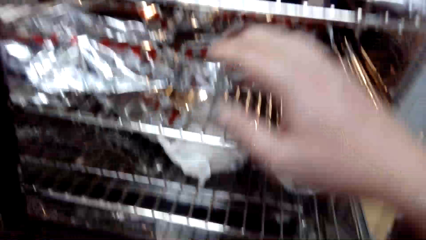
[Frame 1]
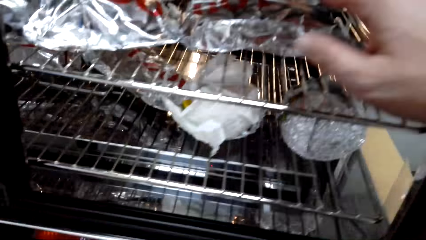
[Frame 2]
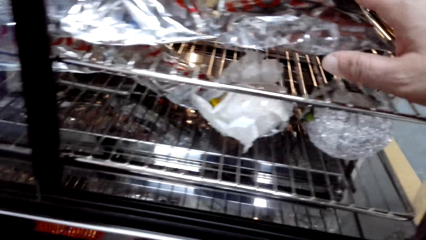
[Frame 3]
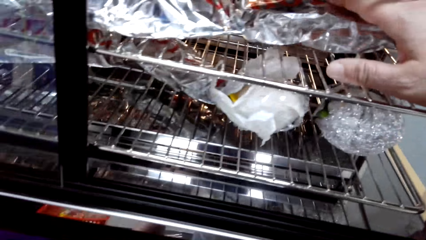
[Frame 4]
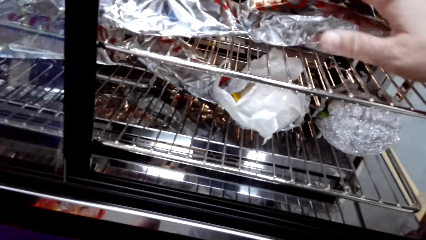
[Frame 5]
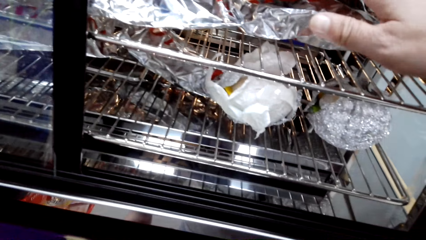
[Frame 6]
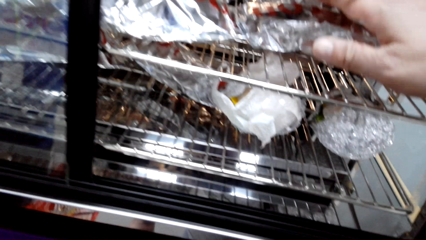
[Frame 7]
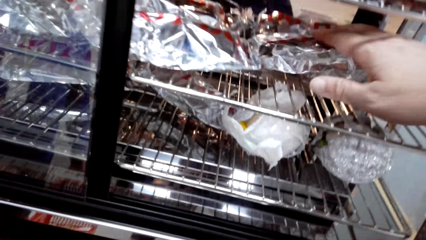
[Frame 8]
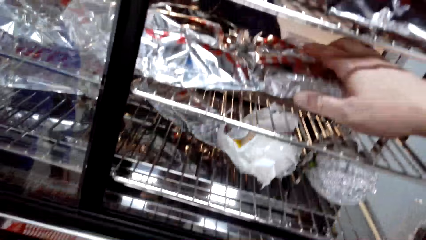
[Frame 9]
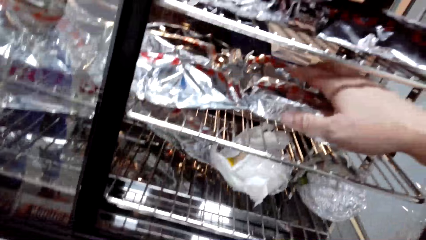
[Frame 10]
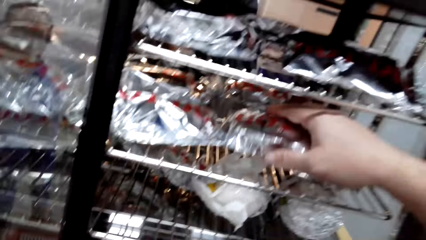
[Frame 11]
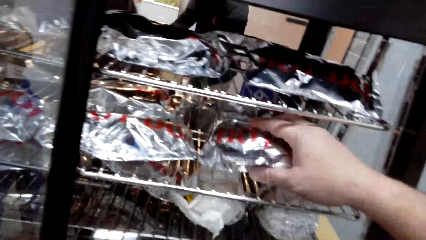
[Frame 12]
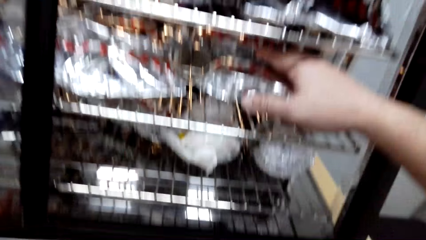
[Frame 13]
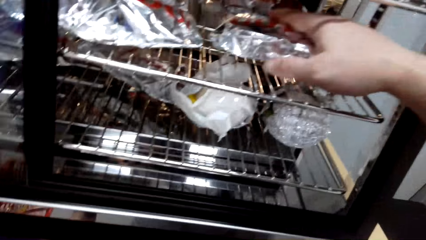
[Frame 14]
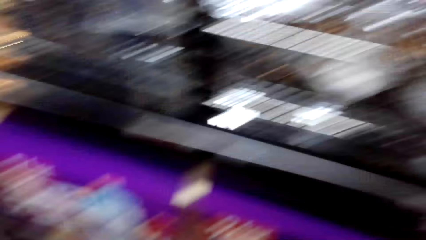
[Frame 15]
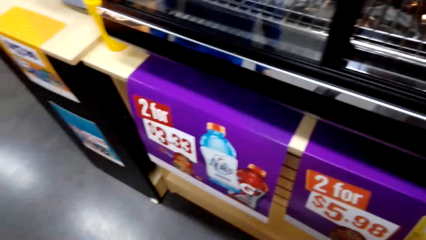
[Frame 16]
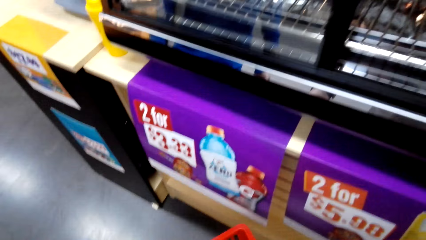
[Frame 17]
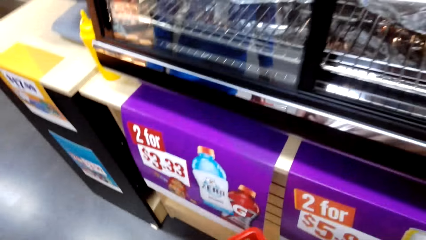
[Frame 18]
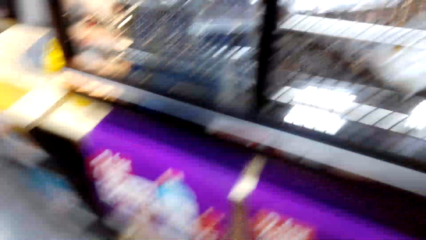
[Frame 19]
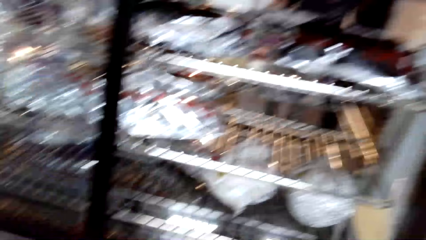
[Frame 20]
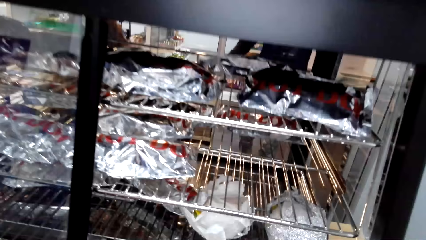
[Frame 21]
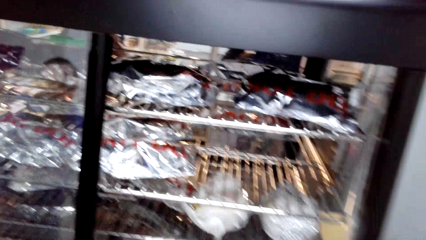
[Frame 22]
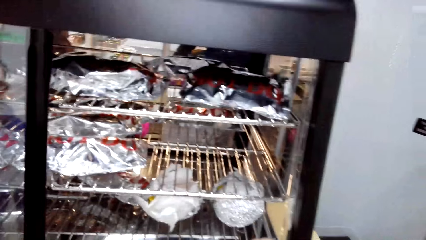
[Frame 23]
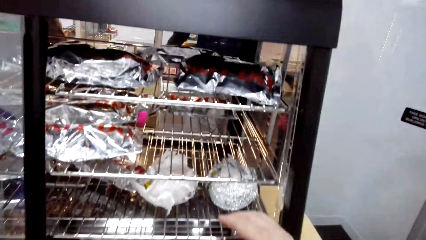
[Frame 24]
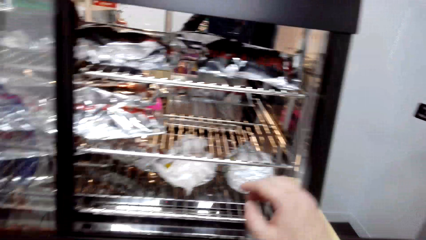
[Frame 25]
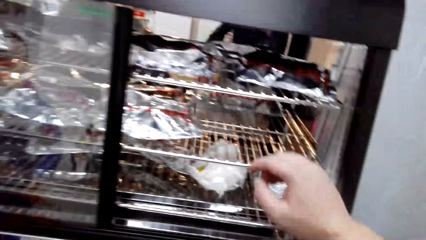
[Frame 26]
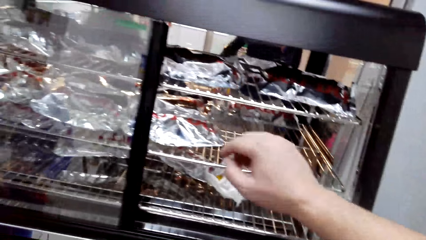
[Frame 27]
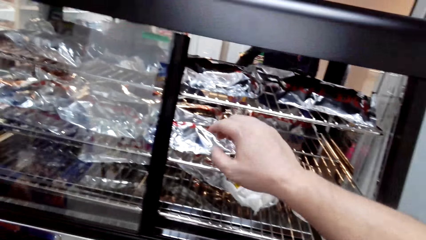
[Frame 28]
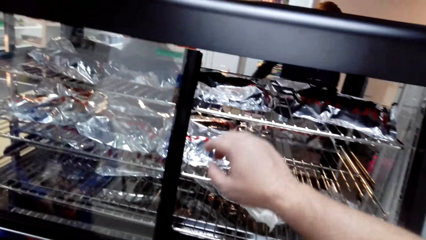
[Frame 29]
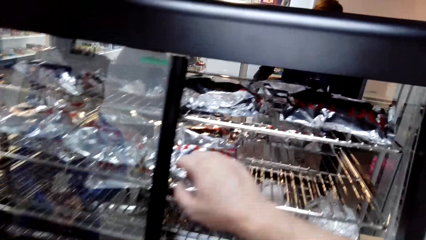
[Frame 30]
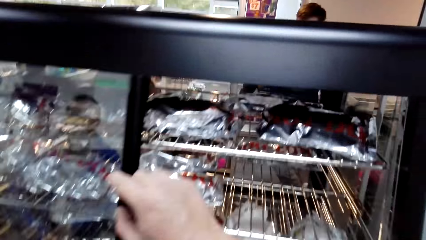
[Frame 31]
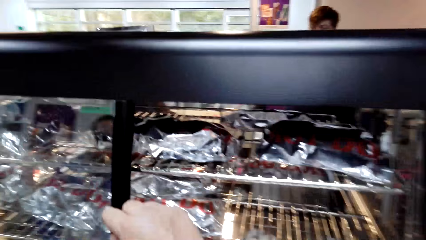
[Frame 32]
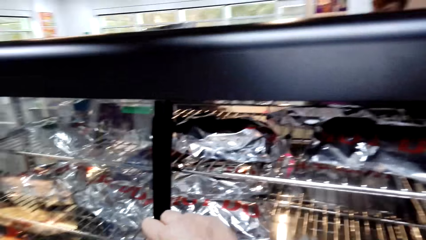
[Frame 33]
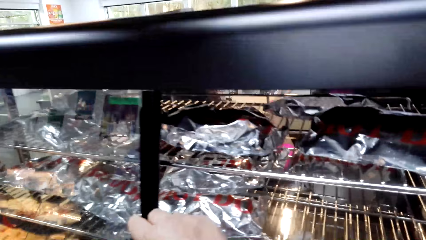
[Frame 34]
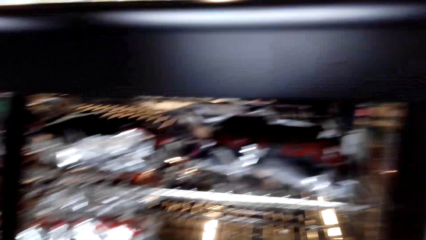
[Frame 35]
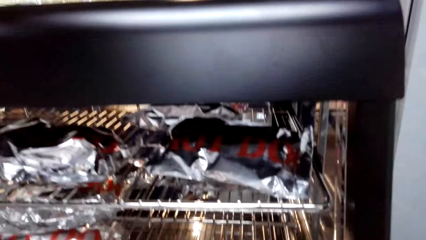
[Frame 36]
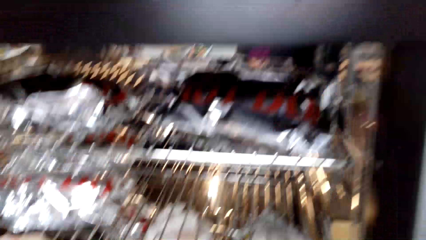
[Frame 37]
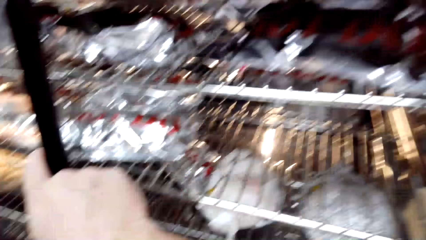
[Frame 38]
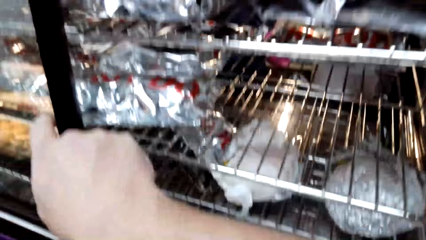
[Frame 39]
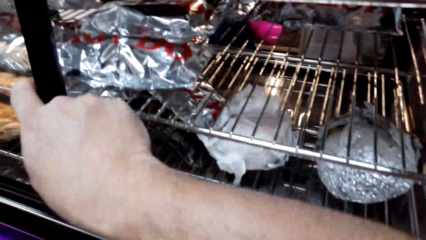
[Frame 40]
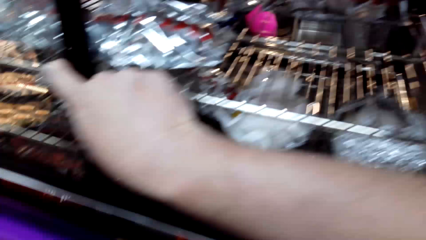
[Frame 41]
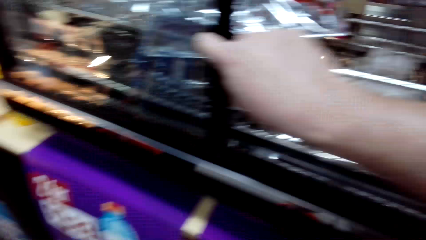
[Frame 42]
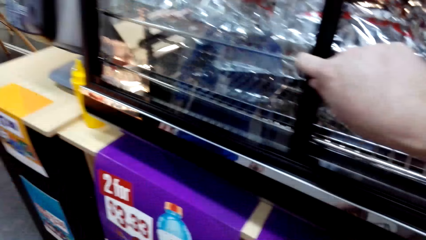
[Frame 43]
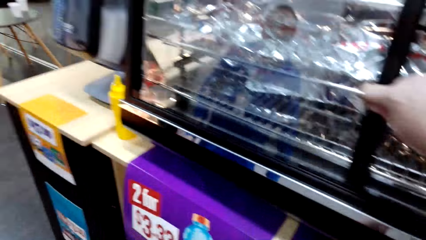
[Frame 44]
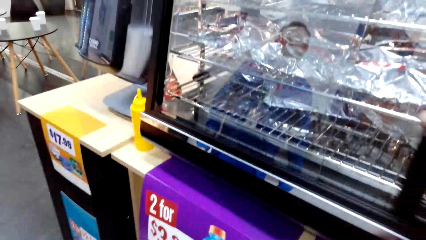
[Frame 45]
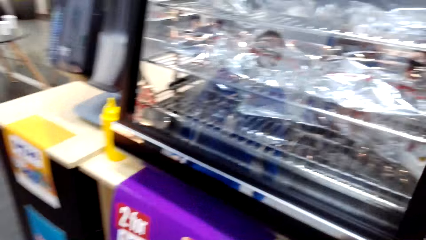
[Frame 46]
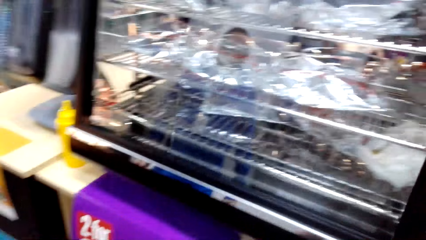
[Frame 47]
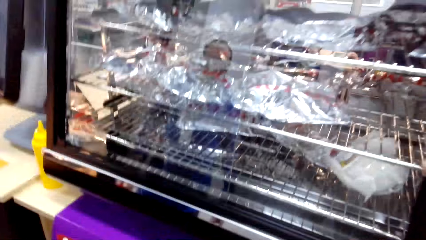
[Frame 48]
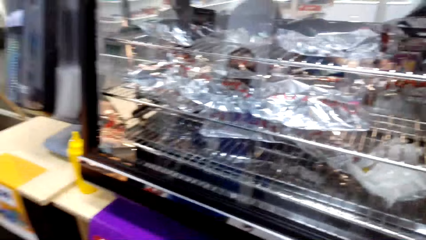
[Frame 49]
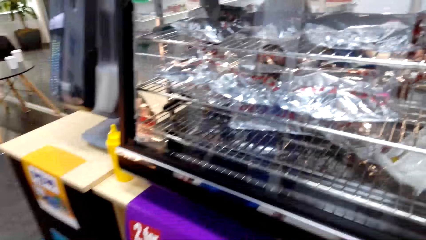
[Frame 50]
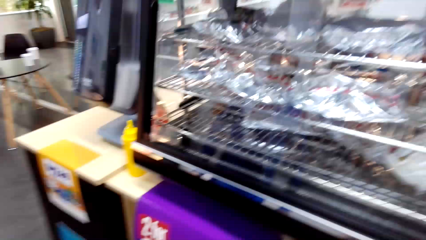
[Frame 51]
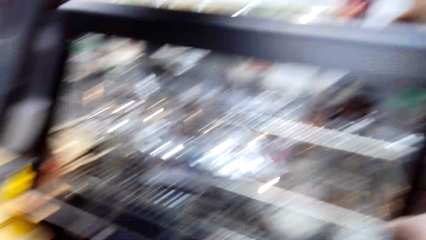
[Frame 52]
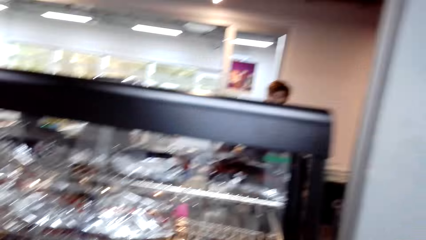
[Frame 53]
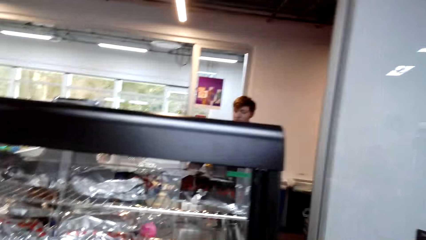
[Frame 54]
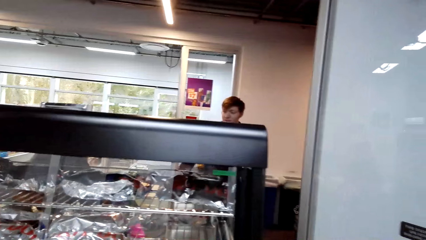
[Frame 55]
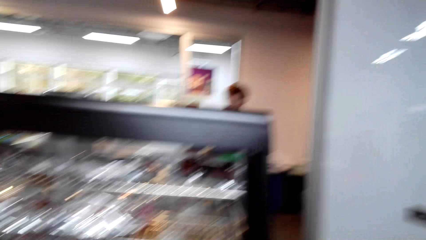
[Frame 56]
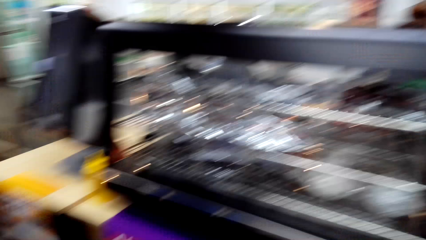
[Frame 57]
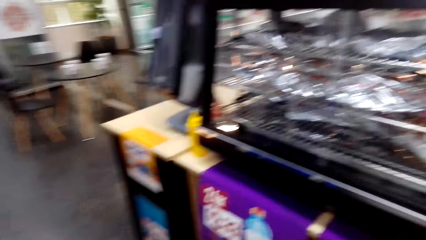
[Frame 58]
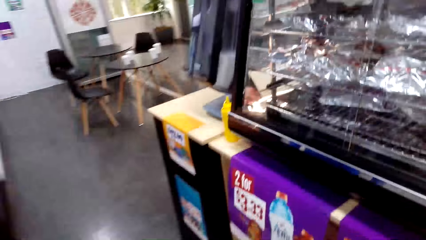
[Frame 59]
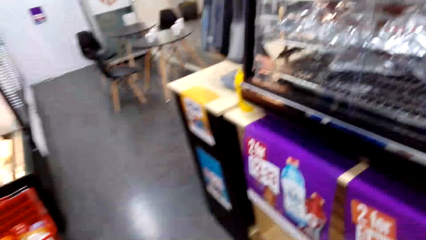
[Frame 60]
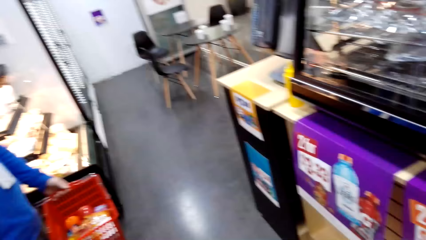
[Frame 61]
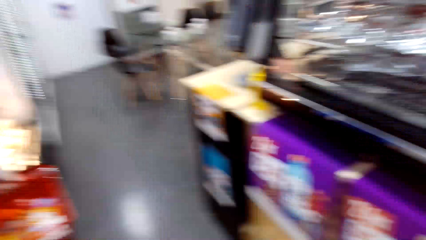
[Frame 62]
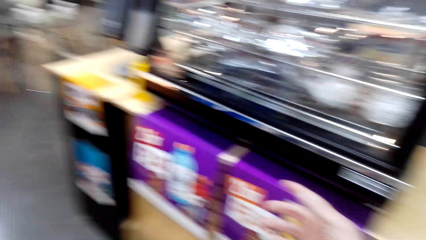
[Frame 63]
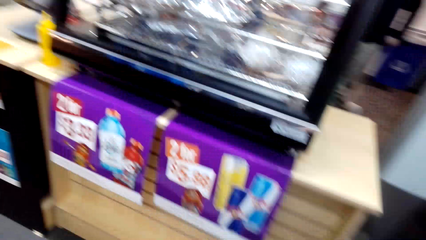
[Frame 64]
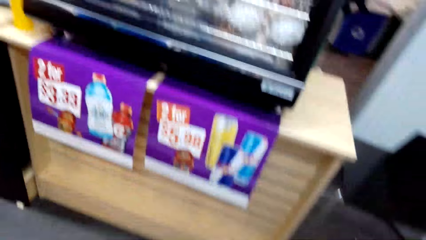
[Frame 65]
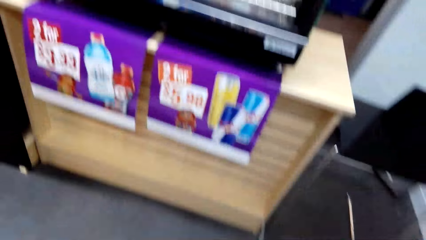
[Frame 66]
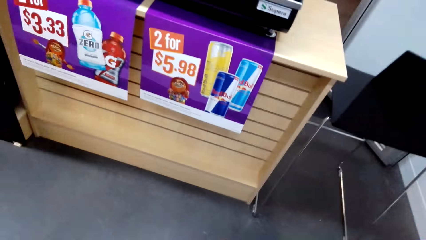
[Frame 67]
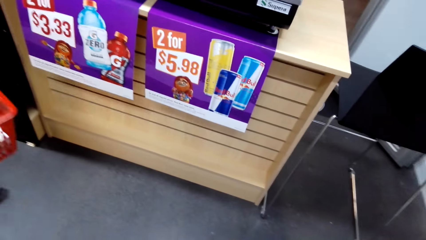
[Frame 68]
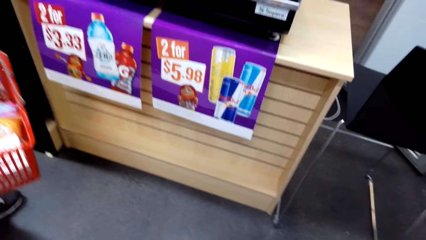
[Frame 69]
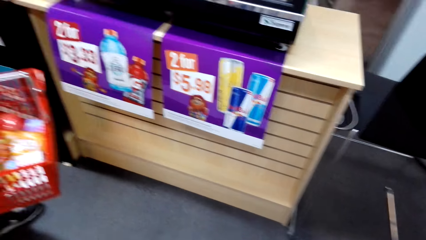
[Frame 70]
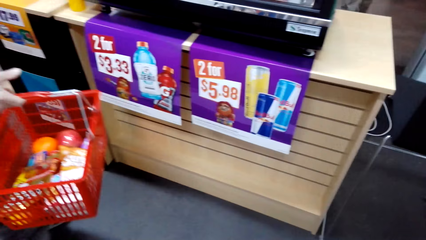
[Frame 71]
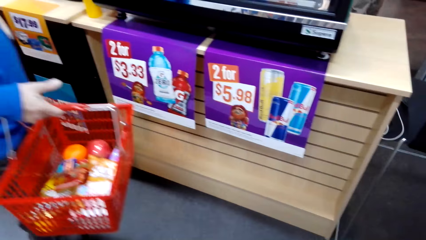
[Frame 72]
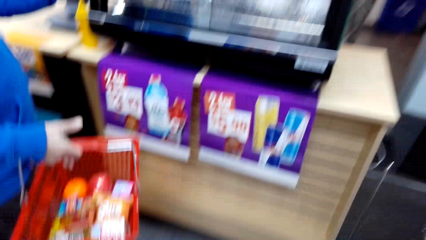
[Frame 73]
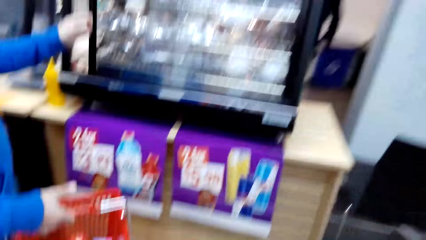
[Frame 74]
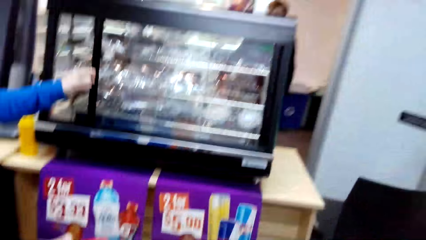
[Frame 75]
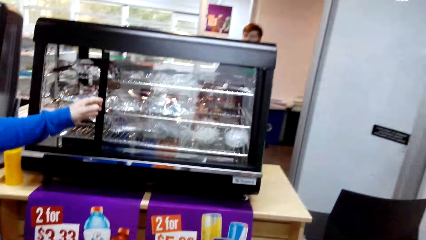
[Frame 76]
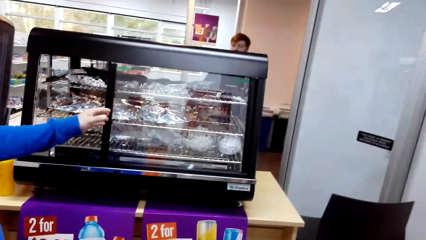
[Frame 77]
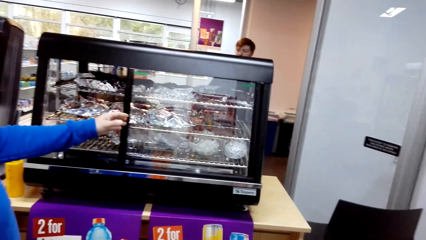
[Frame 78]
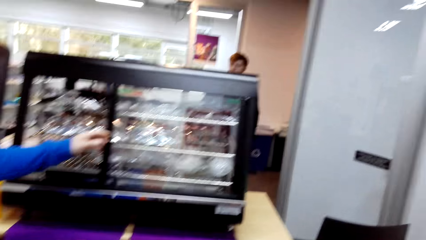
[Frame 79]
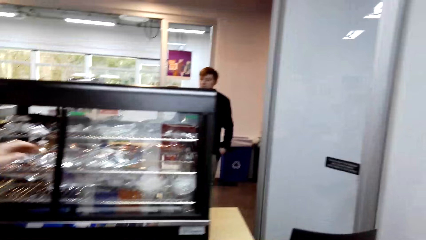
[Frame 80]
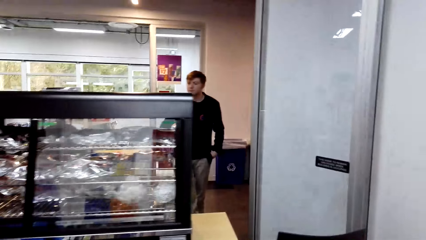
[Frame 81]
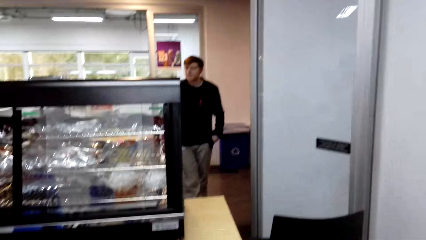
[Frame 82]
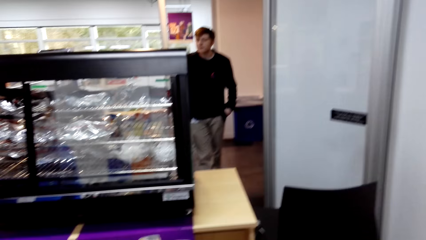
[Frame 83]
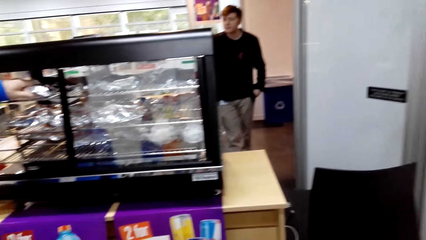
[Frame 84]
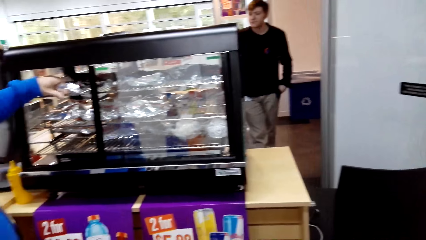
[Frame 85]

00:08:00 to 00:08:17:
The camera wearer looks around. They pick a snack. They close the display counter. They look around. They walk around the room. They look around. A man opens the display counter.
